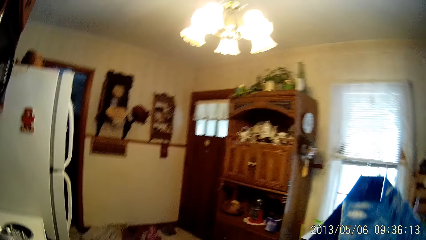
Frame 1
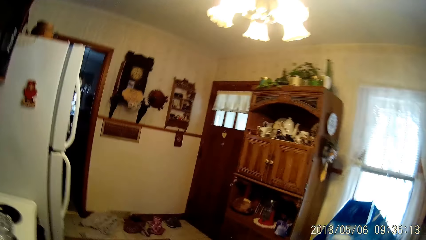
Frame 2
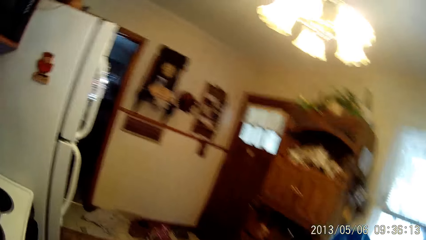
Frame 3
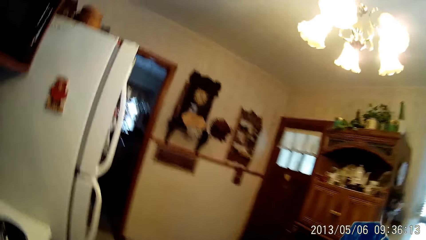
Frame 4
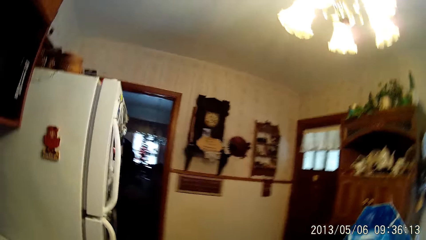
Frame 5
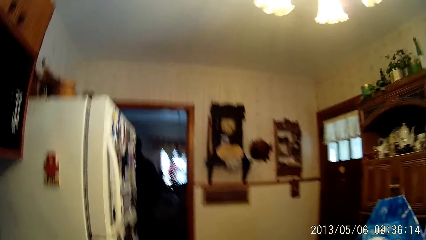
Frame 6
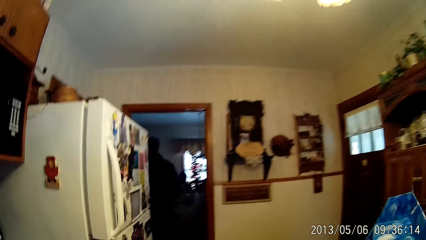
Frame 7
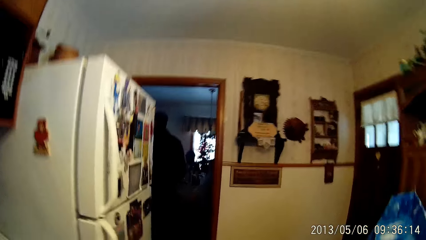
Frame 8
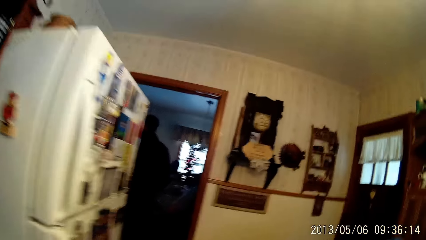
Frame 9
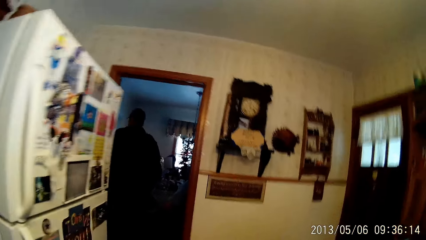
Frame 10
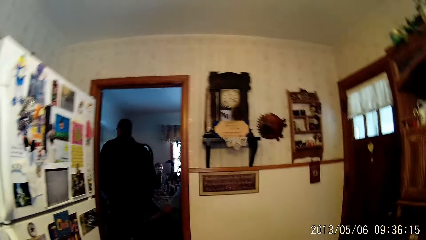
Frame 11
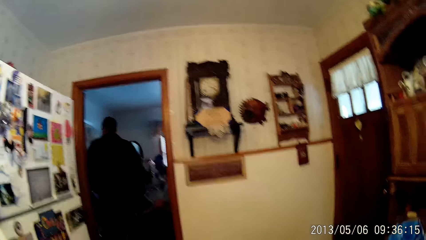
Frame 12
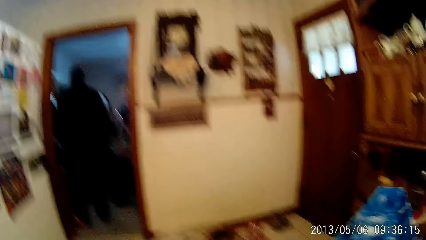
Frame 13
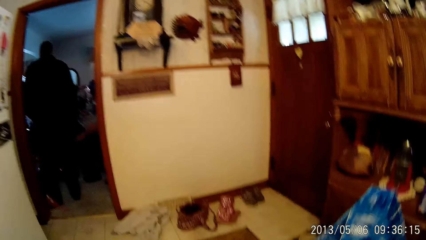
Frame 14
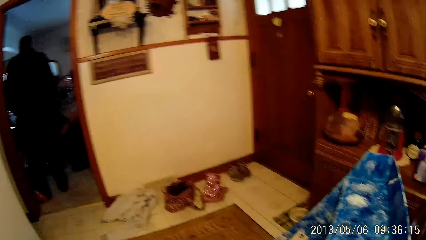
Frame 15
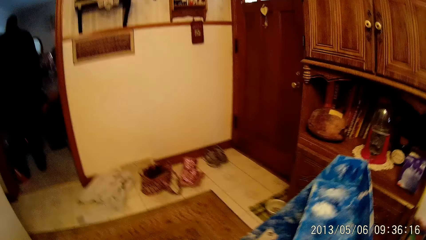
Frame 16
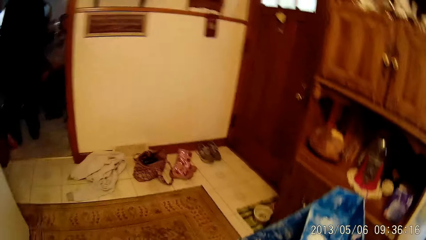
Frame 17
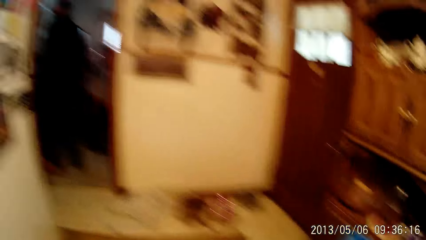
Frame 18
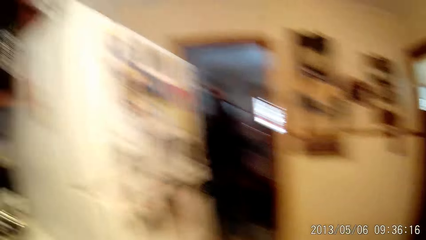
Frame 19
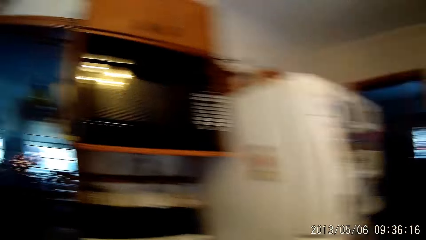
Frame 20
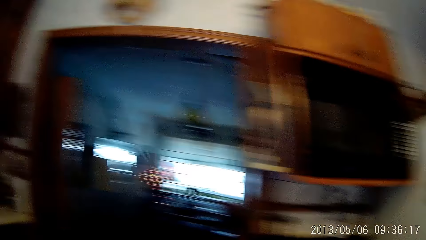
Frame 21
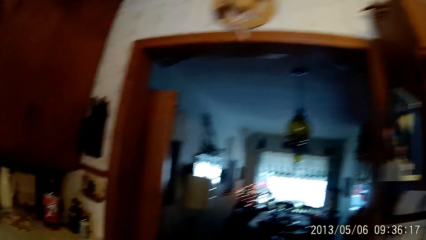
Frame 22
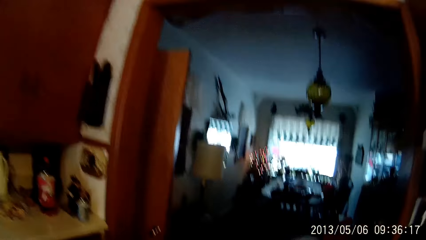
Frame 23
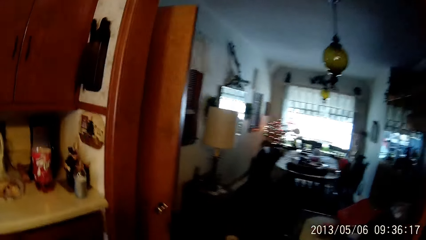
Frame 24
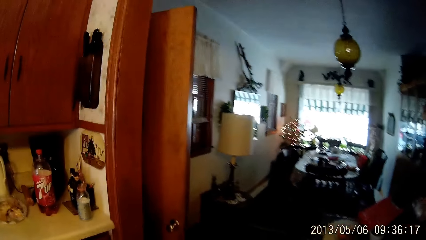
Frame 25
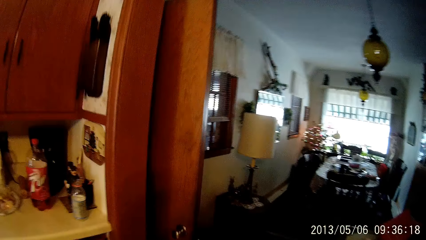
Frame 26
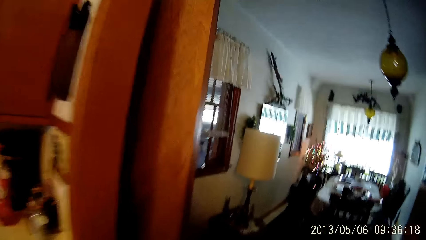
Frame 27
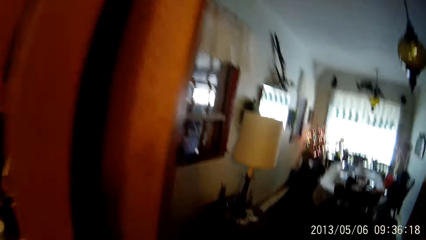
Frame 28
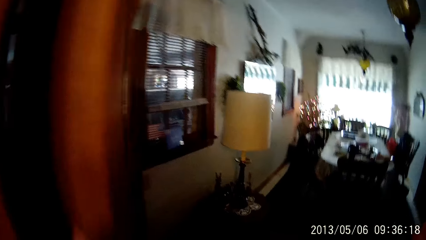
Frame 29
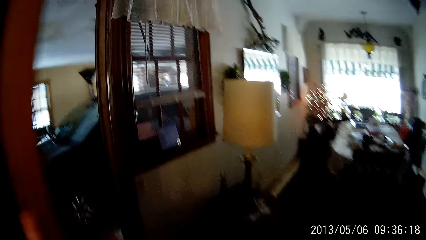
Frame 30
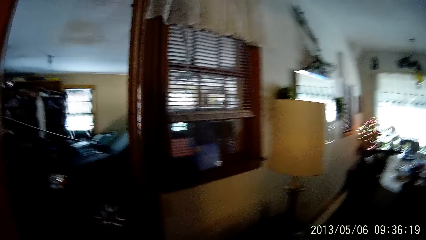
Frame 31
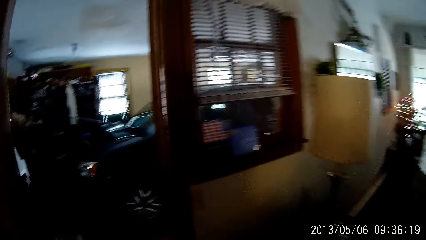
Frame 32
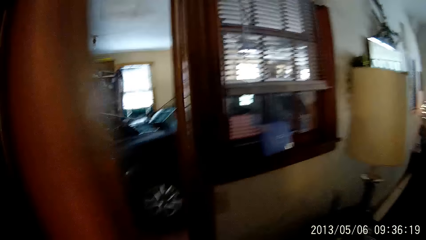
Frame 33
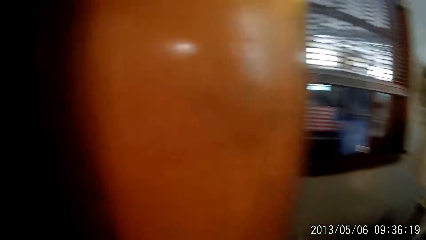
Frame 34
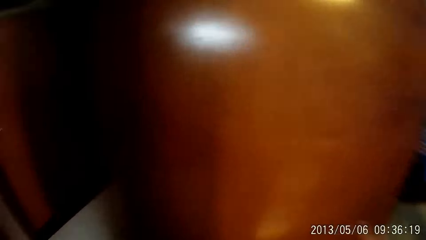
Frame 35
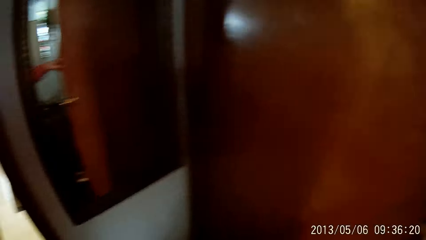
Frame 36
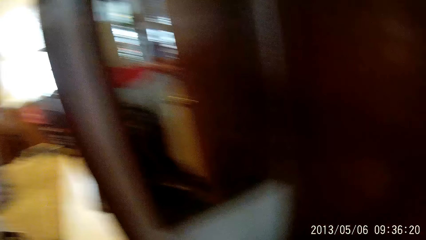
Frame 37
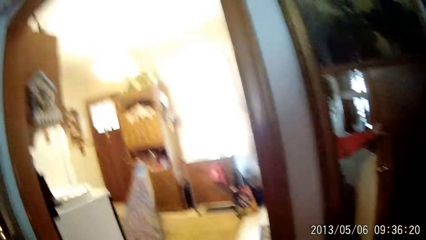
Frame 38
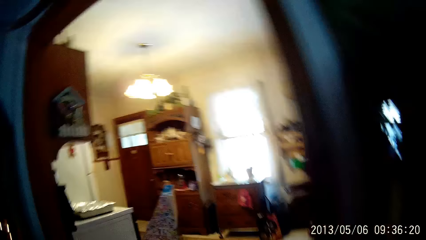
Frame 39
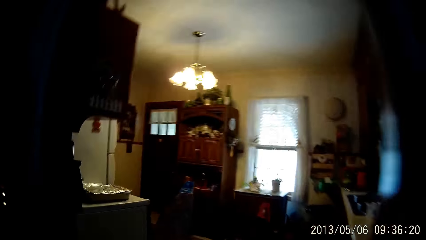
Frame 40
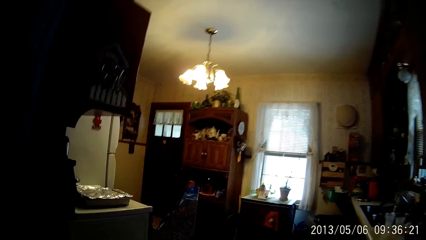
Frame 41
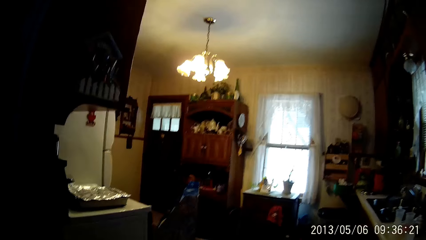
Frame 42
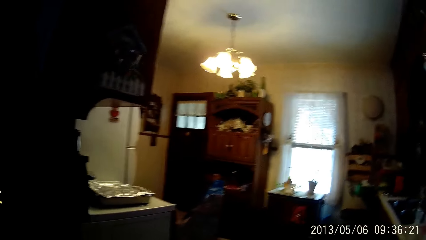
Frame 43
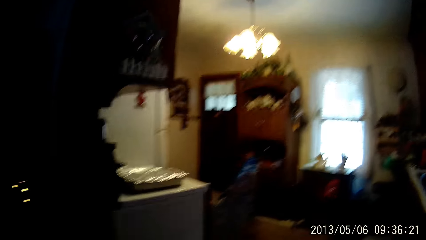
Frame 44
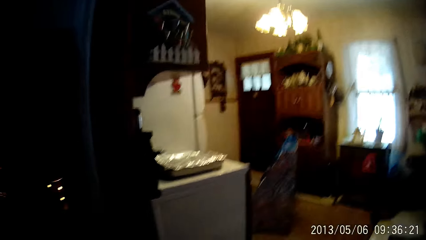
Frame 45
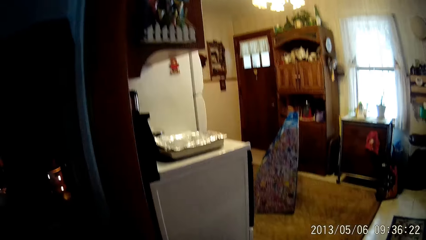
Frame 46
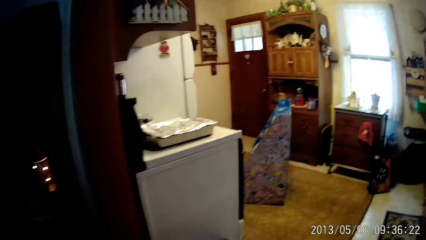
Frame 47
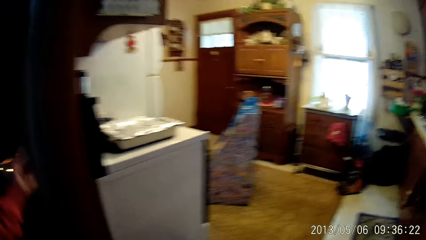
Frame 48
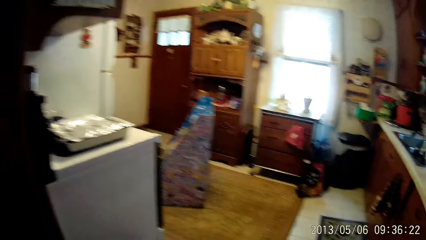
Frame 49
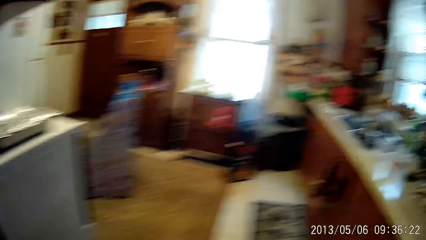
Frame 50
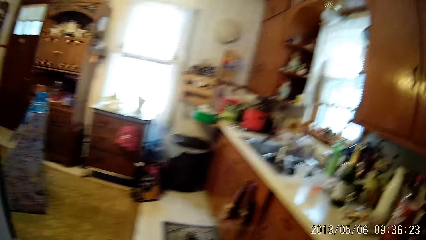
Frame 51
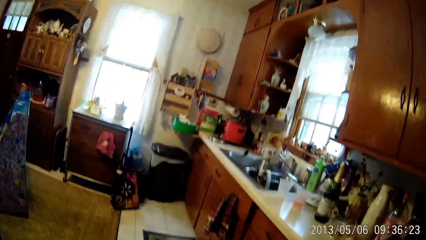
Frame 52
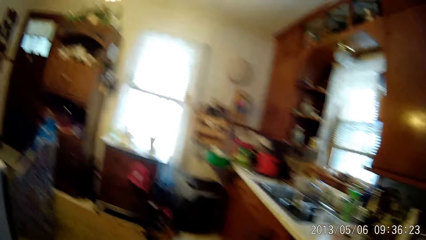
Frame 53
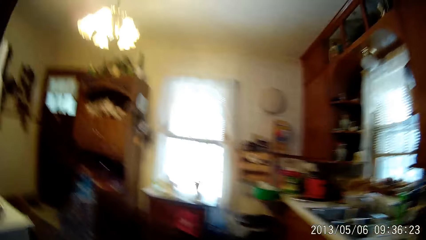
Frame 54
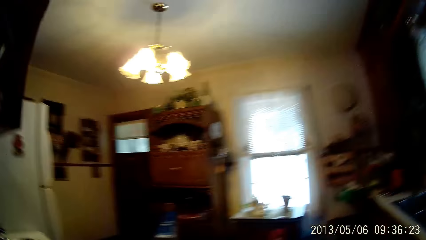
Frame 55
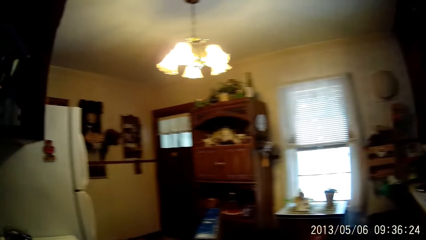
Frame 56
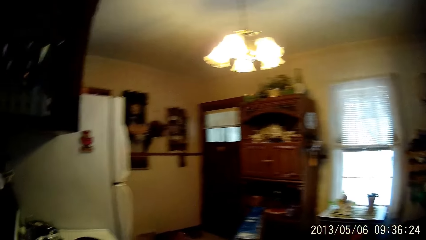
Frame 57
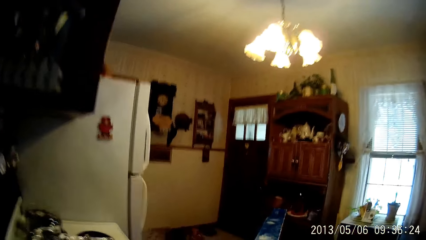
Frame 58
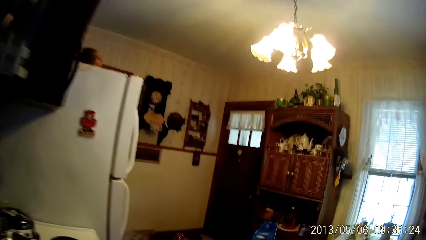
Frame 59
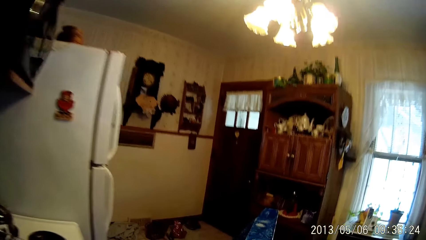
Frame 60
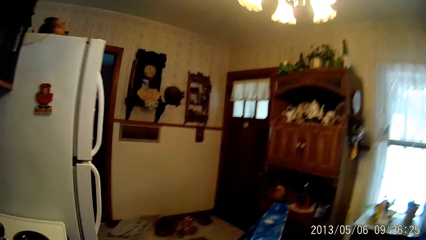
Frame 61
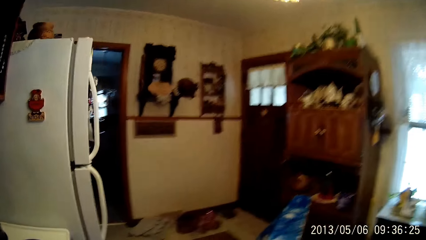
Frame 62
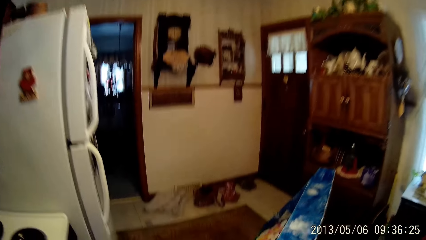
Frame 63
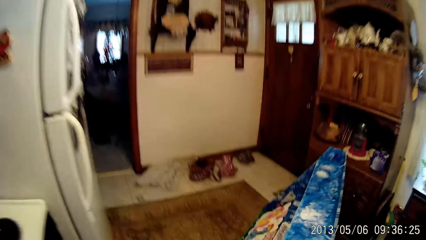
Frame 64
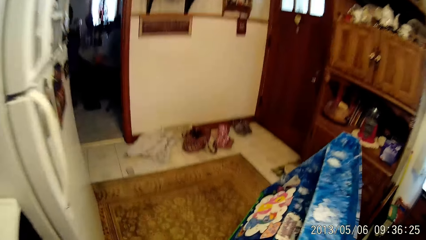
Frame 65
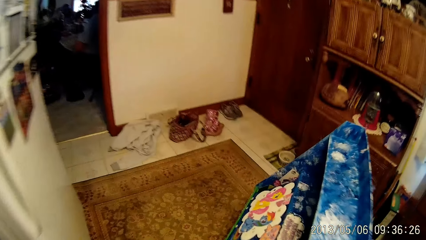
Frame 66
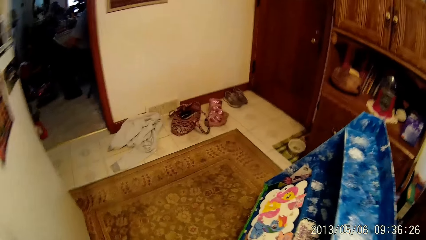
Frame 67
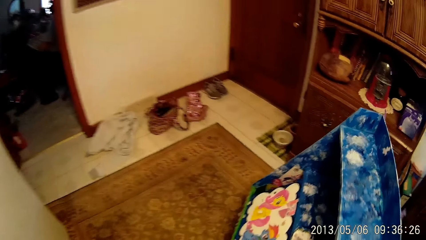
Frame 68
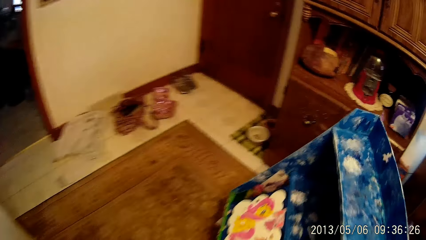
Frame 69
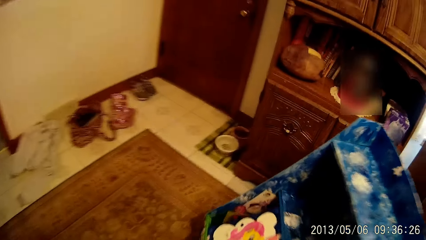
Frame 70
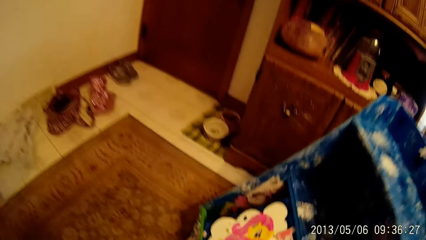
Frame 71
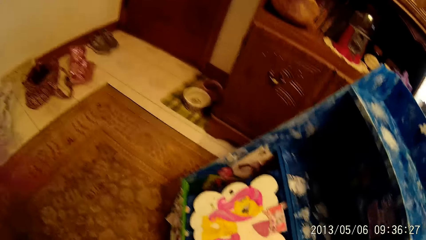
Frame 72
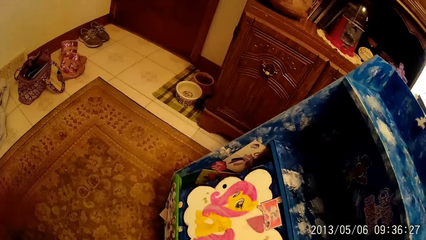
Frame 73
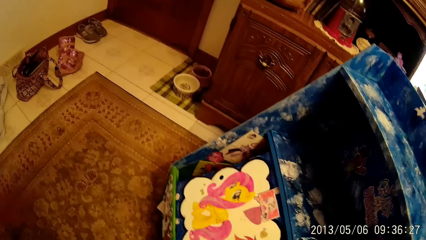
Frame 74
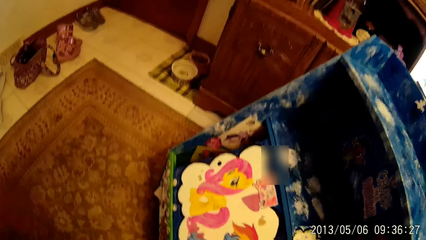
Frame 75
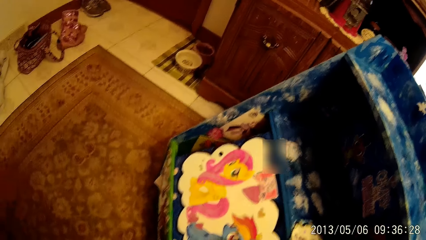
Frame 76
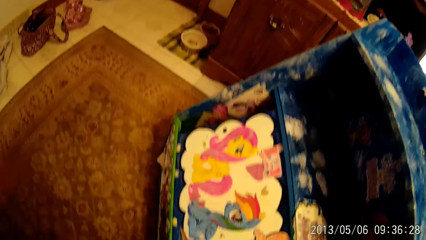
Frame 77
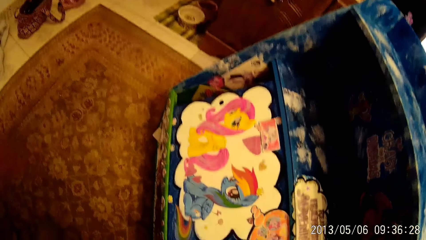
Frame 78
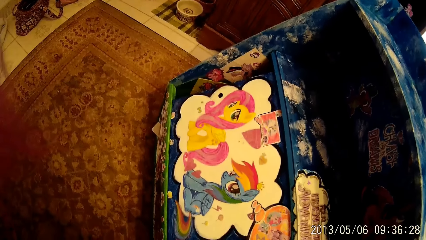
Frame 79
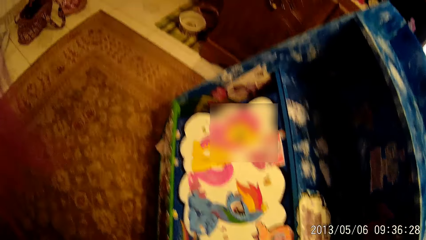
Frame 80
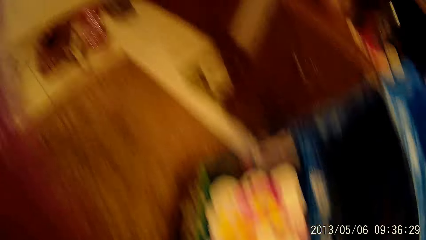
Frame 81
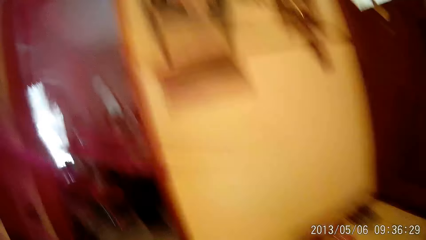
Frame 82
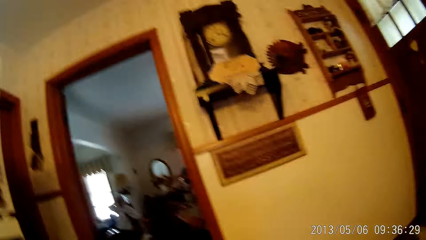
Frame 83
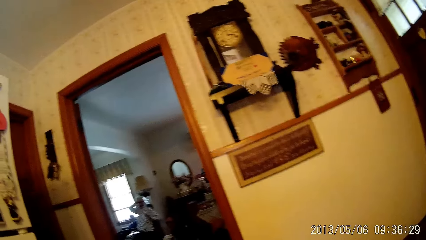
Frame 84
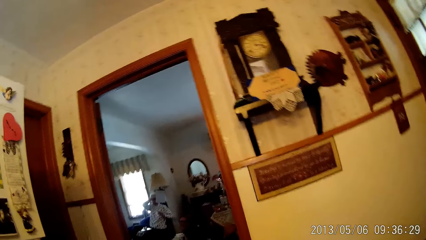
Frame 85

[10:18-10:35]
The camera wearer drops the mini shelf in his hands on the kitchen floor. He walks to the door. He walks in the room. He closes the door with his left hand. He walks to the mini shelf on the kitchen floor.
